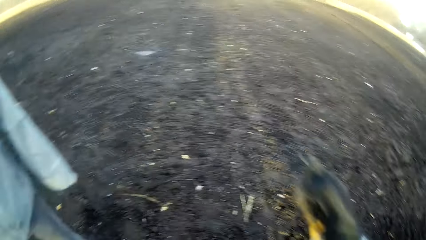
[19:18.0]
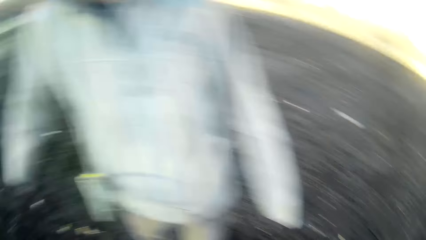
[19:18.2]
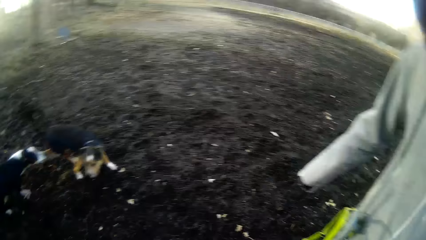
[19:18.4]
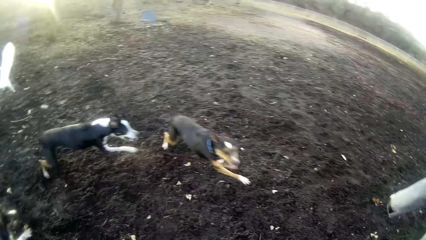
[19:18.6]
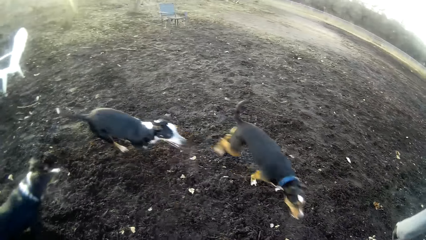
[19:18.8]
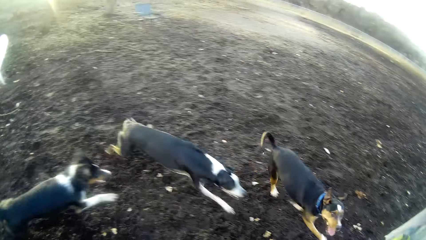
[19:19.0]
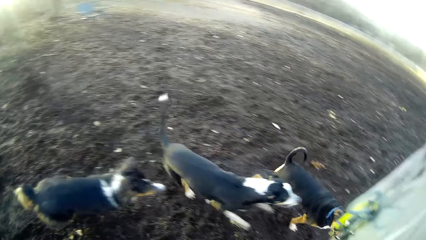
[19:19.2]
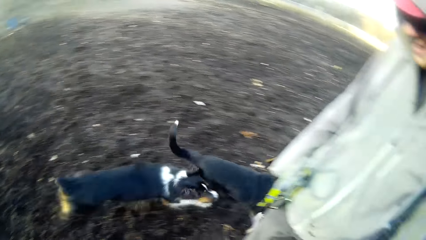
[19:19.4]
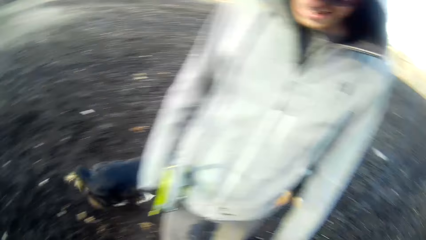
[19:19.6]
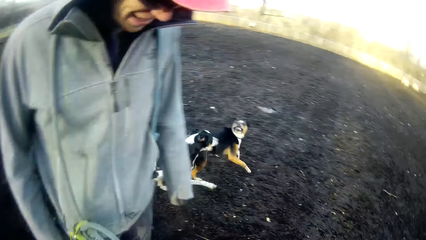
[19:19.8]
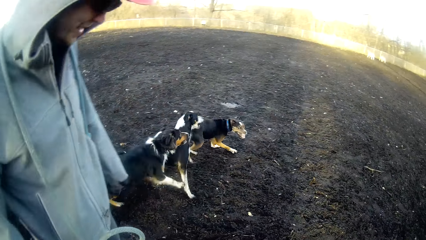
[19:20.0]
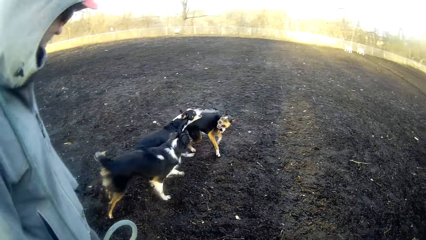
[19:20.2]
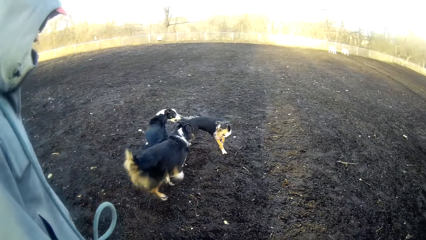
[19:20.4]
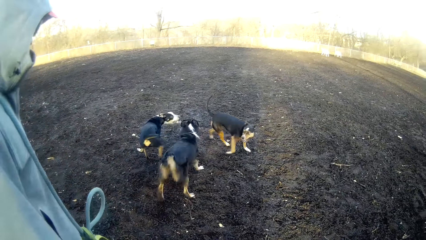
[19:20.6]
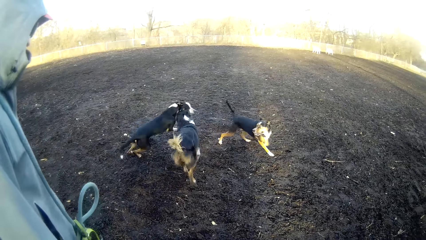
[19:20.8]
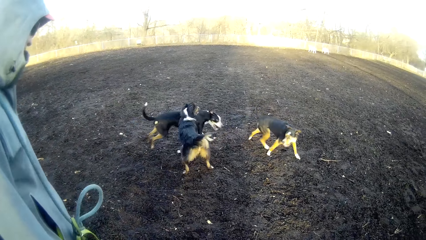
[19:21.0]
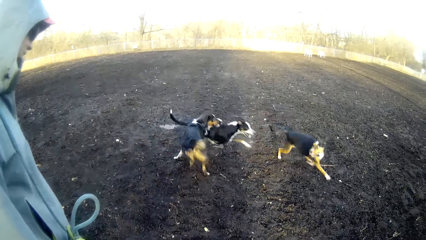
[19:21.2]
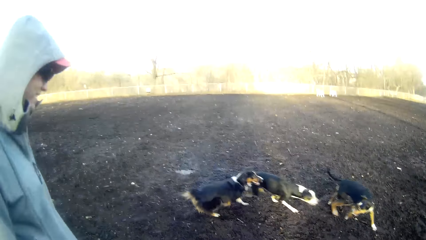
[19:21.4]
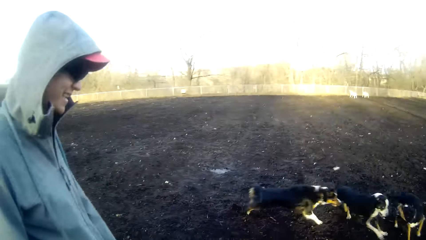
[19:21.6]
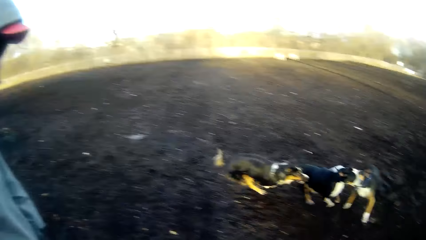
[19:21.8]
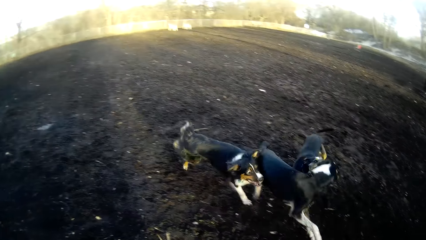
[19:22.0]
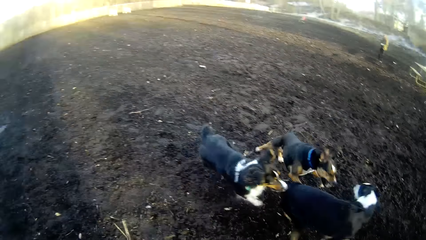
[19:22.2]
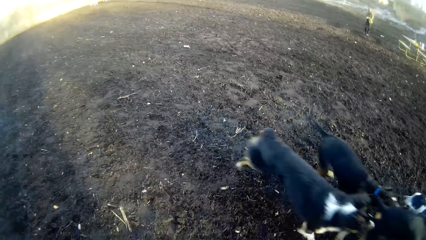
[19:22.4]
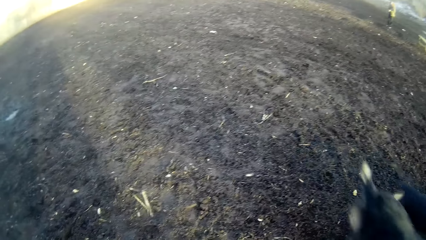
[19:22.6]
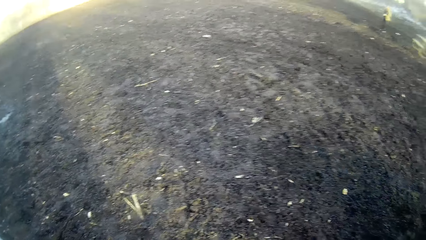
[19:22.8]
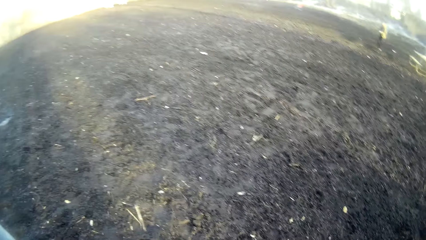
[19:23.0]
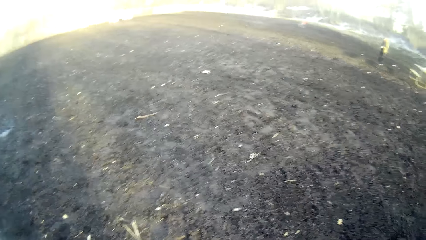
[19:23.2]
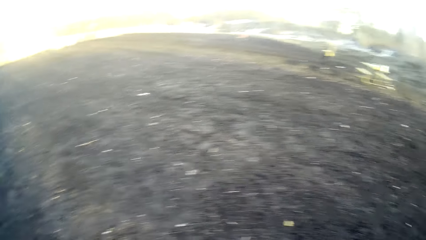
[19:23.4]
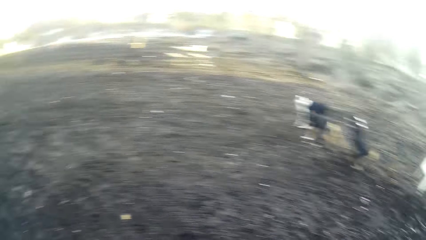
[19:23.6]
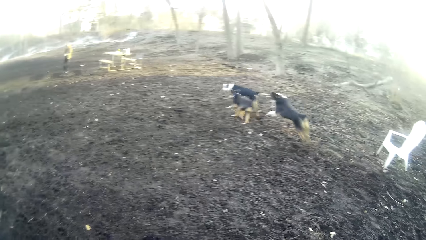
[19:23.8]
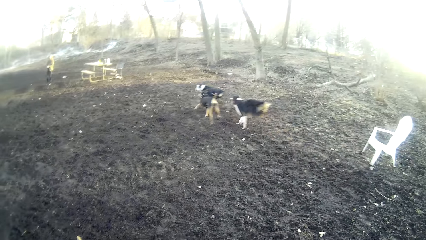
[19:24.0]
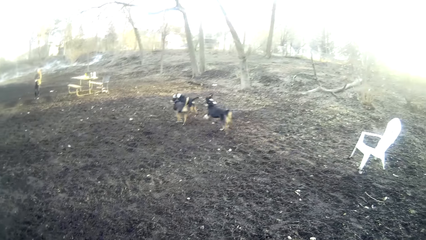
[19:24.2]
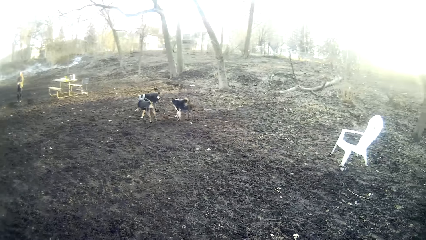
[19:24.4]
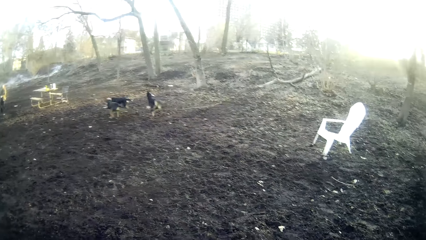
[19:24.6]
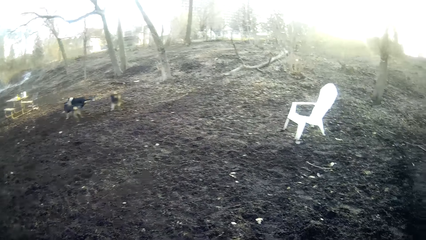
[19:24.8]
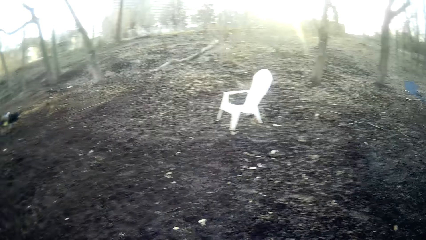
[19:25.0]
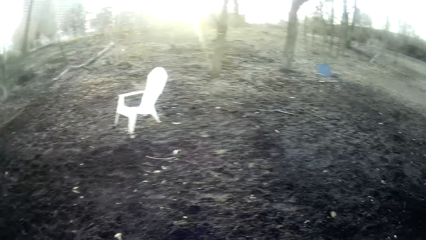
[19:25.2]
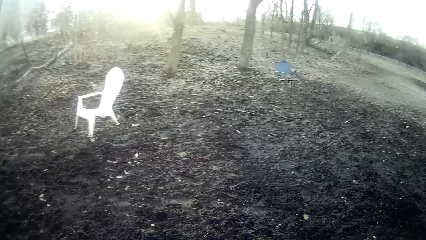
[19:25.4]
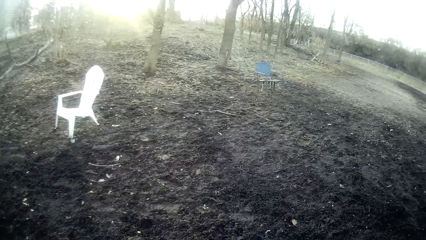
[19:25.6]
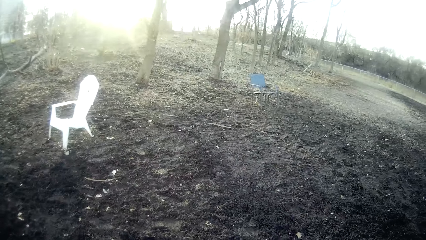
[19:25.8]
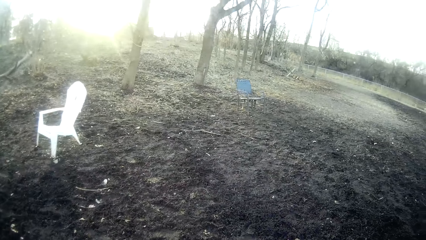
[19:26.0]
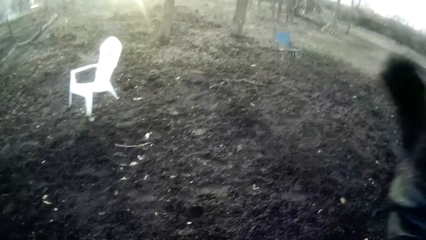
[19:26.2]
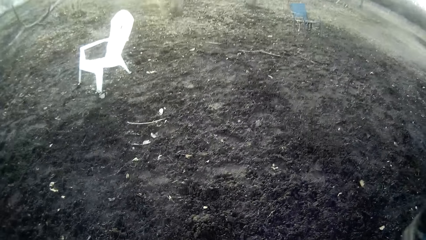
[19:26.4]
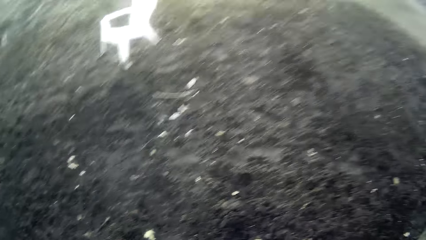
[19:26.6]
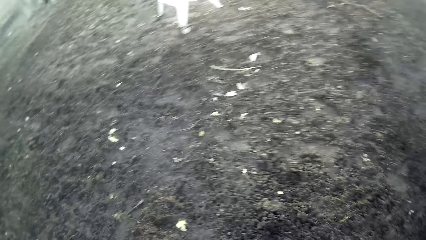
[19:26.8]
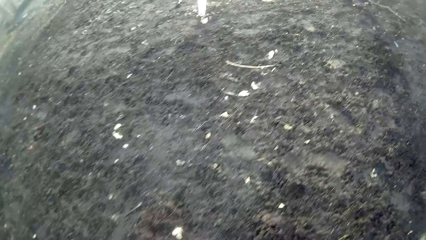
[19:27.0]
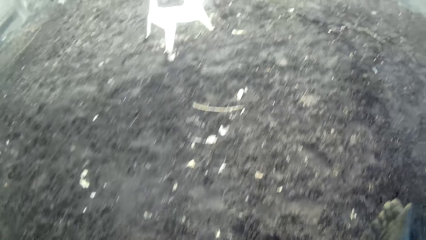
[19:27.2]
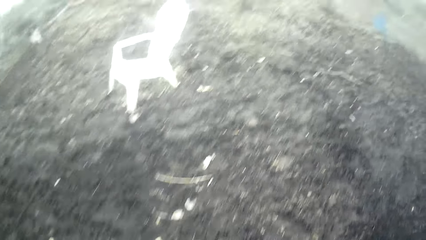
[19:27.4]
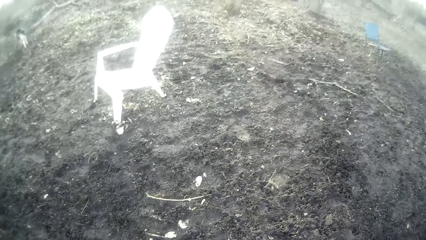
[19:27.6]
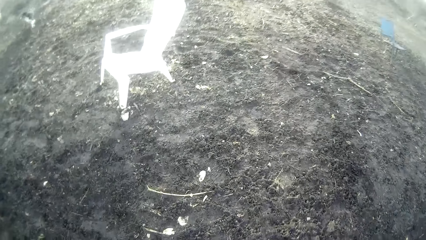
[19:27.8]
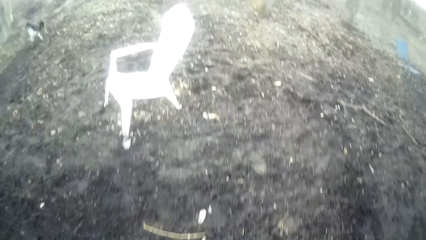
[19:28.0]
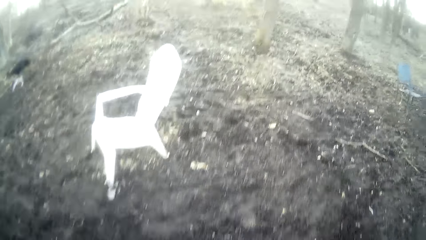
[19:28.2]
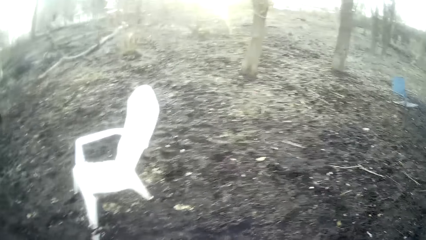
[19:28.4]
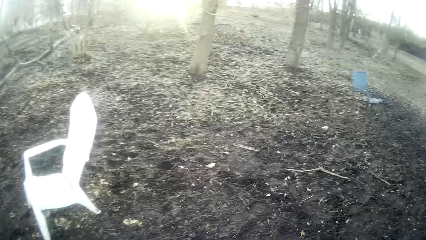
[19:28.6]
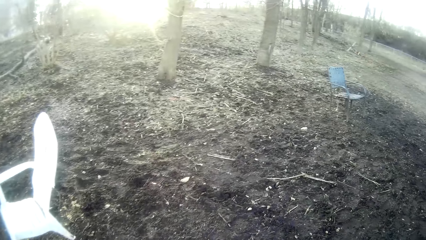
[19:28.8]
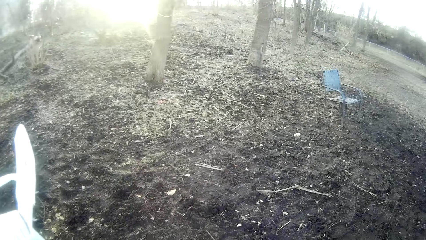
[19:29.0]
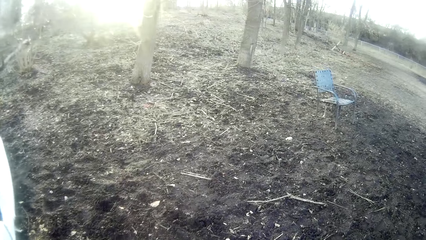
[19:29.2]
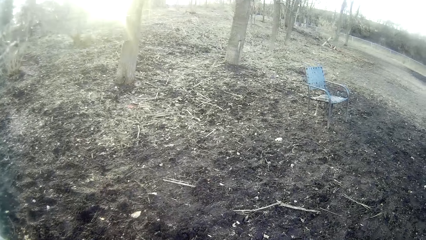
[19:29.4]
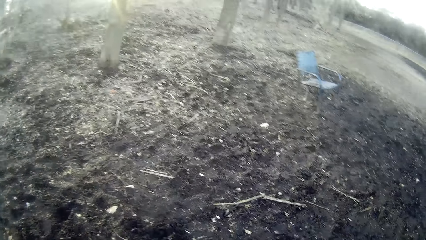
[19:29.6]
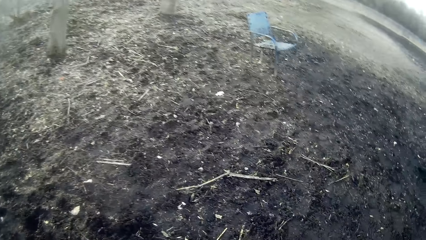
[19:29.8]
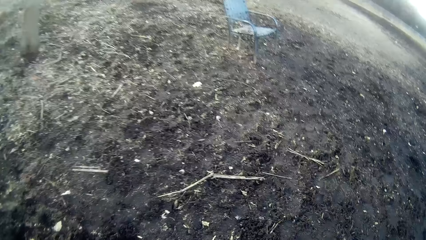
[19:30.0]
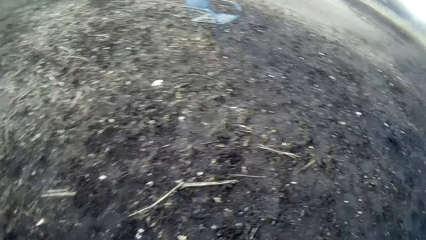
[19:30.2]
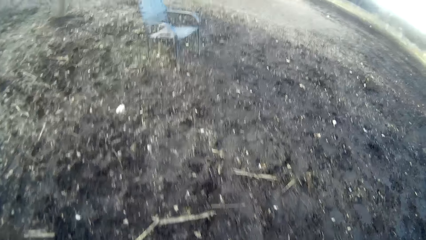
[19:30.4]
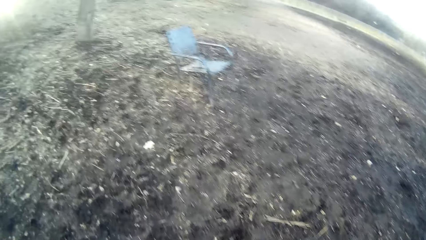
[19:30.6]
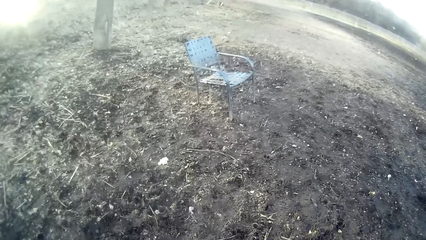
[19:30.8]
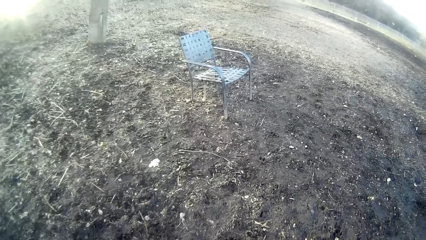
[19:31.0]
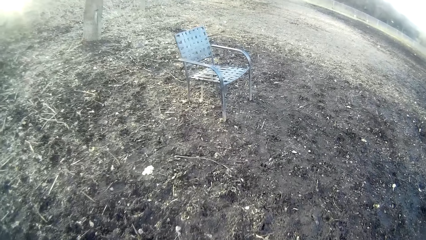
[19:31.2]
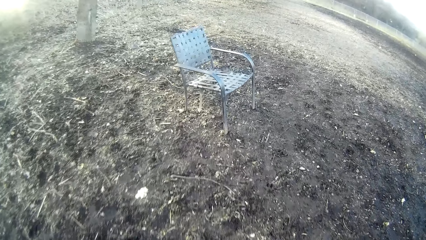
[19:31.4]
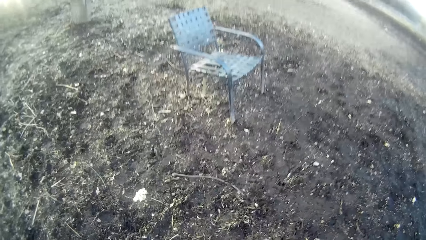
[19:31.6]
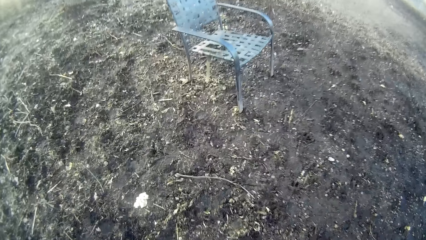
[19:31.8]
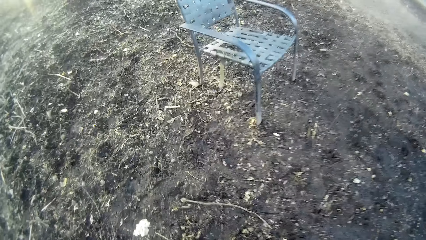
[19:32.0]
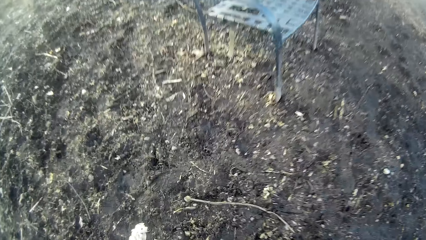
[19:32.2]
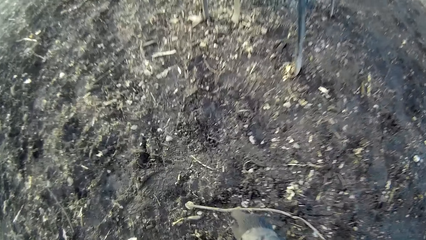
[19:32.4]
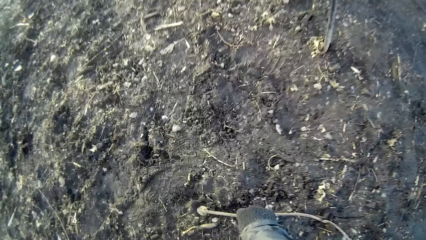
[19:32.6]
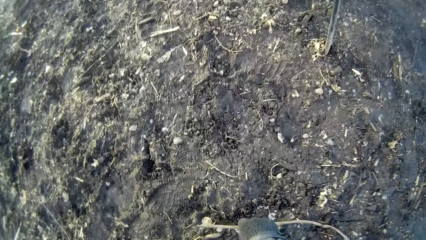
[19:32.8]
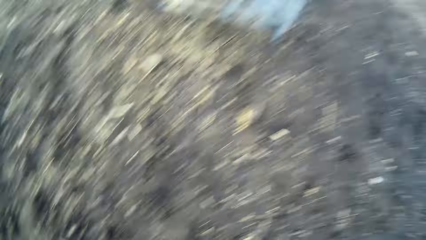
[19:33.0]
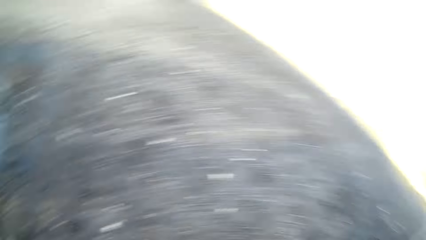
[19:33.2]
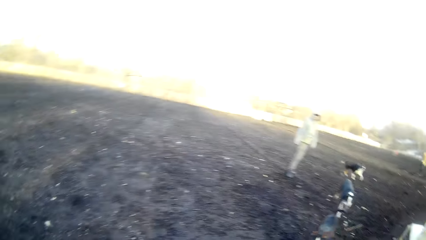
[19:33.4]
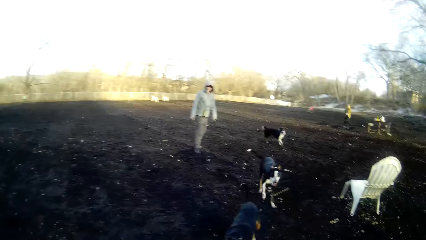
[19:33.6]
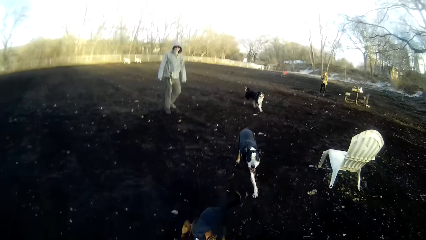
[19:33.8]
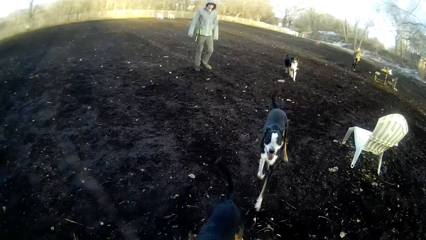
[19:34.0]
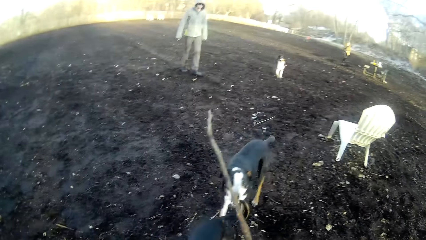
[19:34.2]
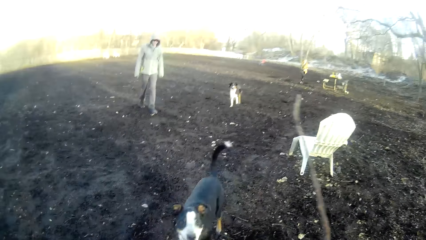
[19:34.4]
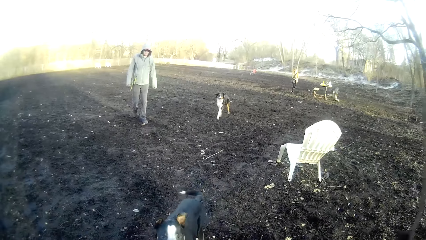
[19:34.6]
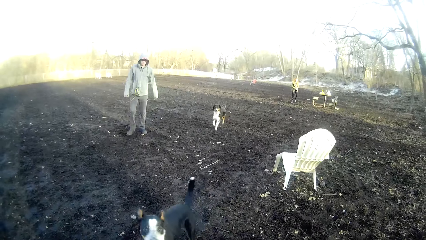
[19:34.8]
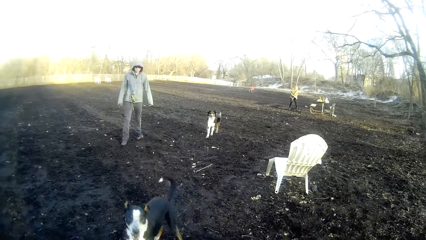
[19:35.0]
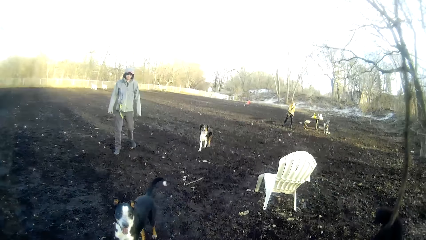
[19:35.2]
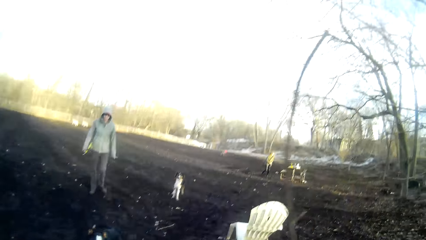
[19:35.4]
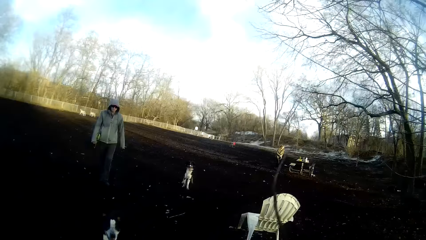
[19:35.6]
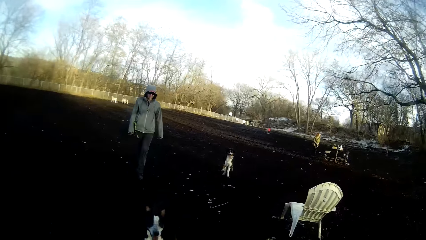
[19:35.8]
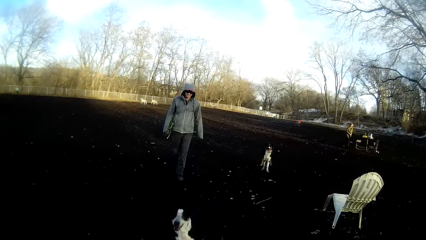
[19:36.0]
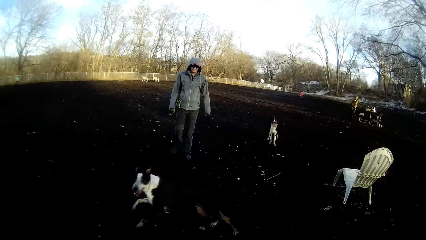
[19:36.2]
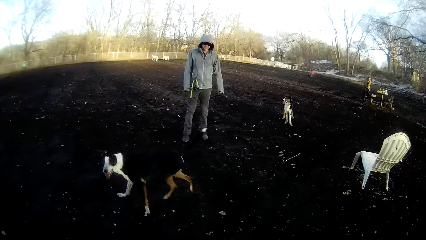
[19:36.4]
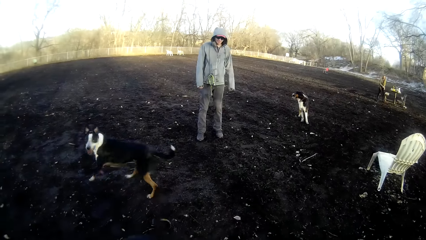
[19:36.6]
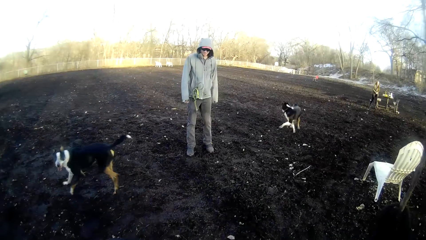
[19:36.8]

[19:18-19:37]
The camera wearer stares around. They walk around. They walk towards a chair. They pick up another twig from the floor. The second dog runs towards the camera wearer. The third dog runs towards the camera wearer.
